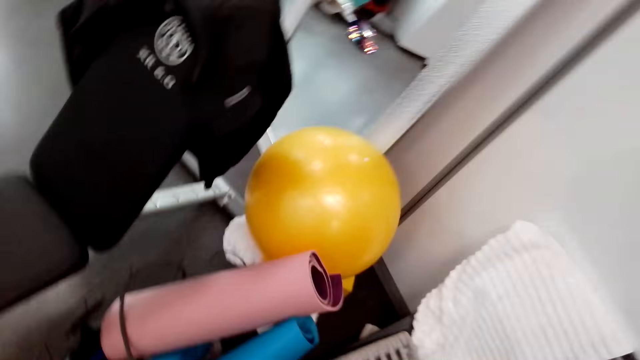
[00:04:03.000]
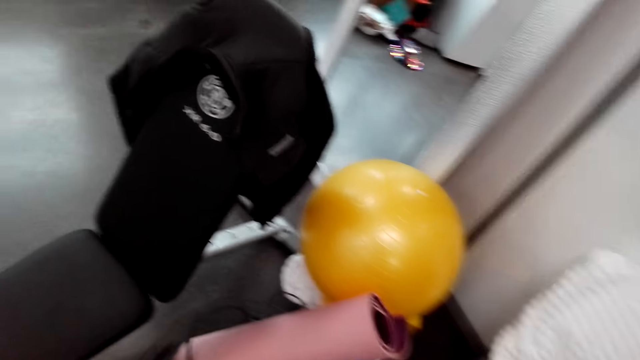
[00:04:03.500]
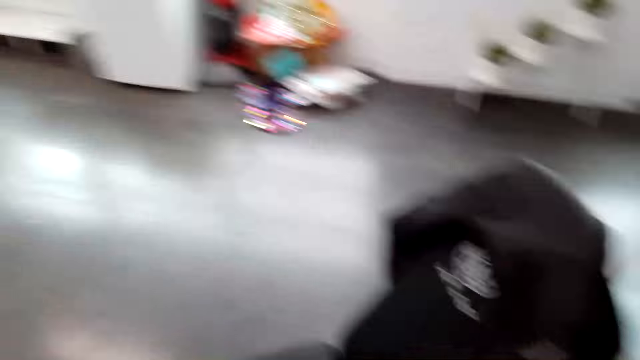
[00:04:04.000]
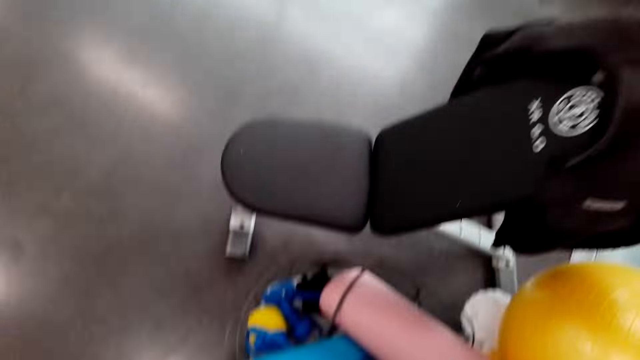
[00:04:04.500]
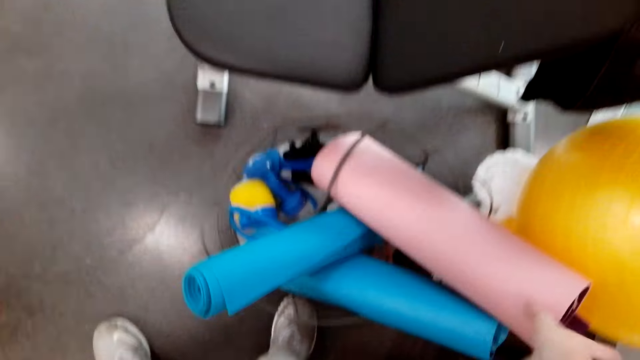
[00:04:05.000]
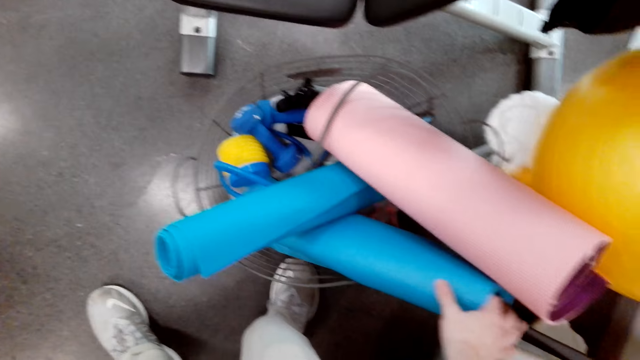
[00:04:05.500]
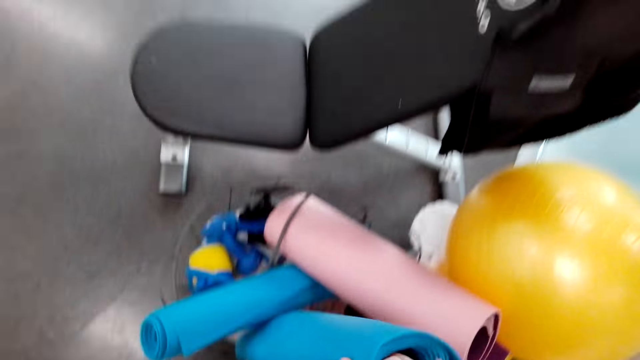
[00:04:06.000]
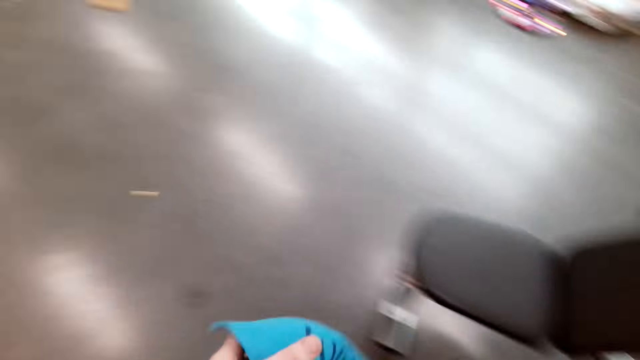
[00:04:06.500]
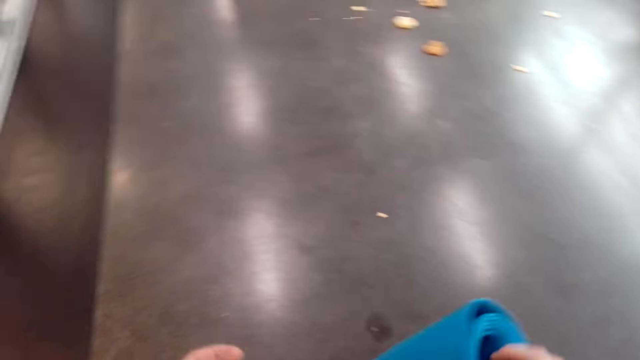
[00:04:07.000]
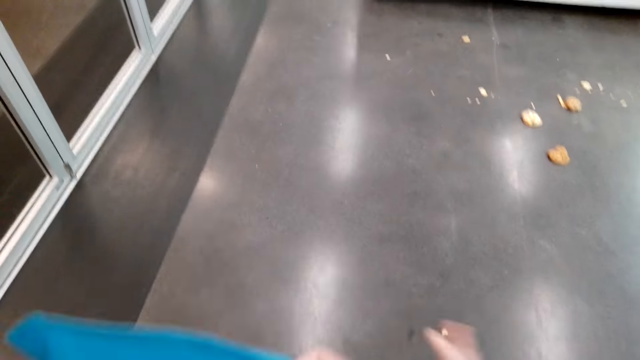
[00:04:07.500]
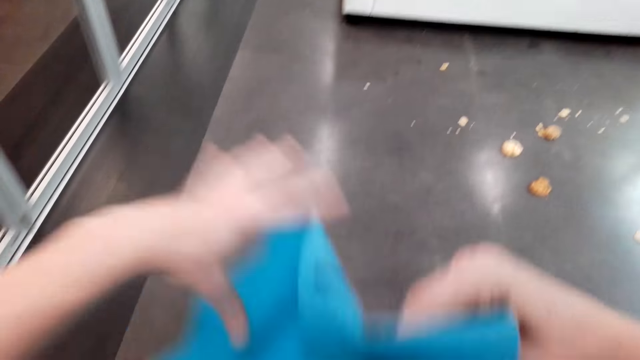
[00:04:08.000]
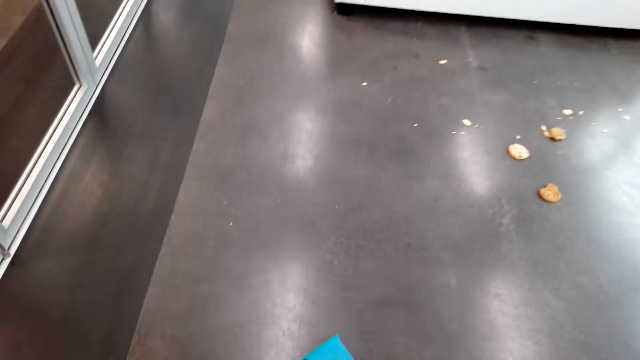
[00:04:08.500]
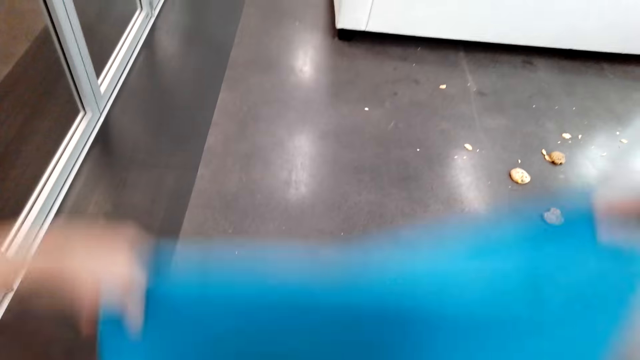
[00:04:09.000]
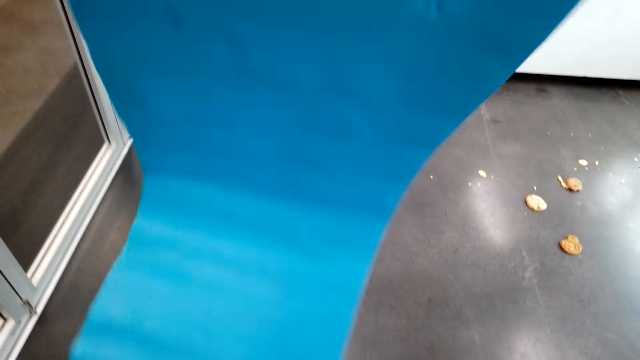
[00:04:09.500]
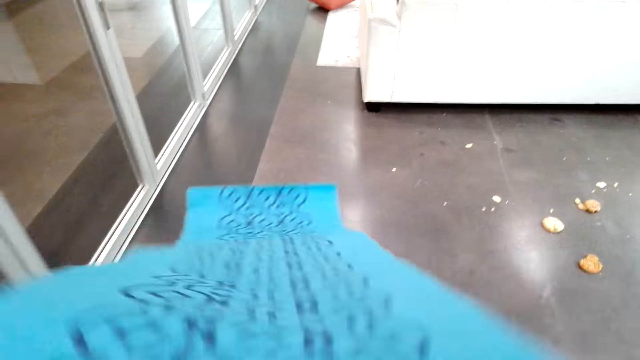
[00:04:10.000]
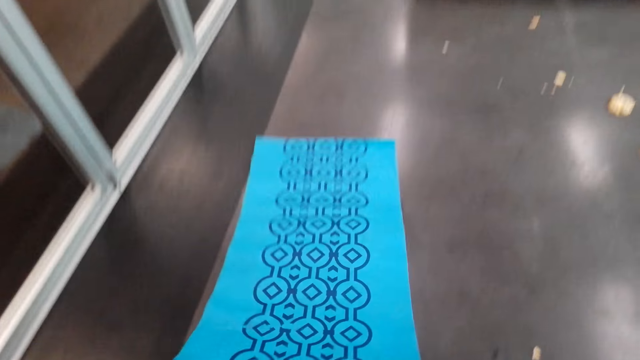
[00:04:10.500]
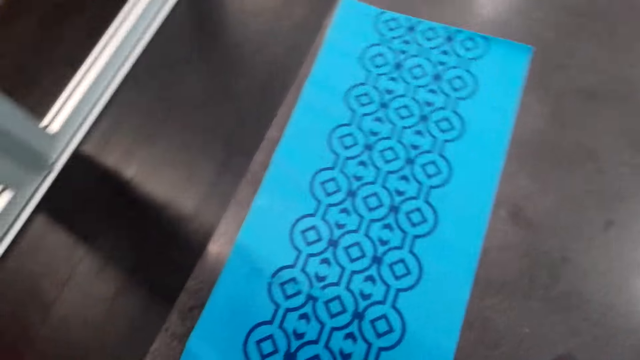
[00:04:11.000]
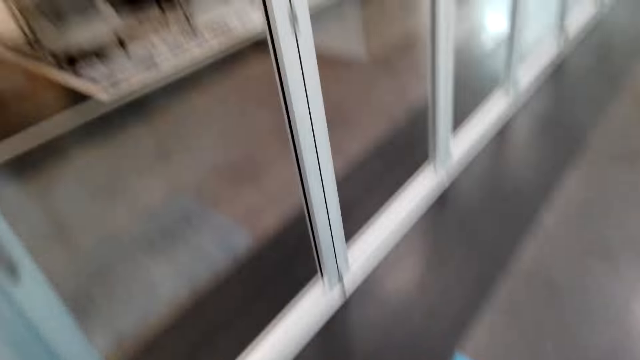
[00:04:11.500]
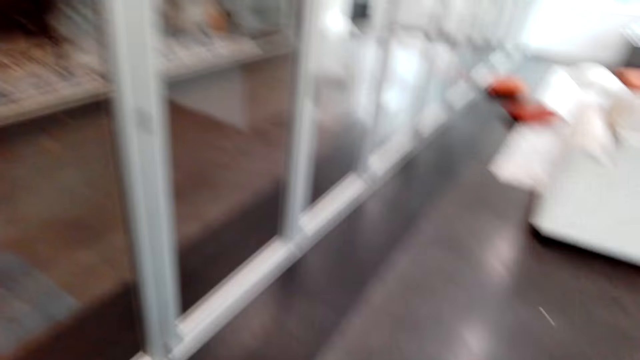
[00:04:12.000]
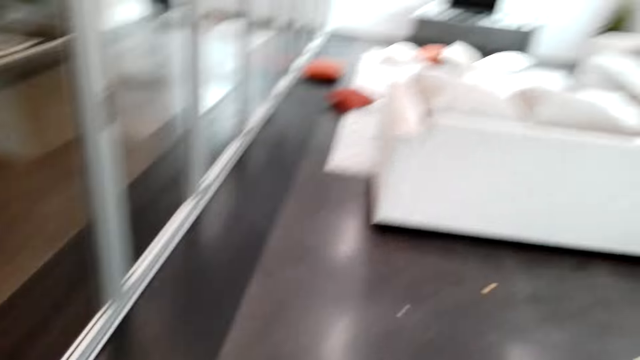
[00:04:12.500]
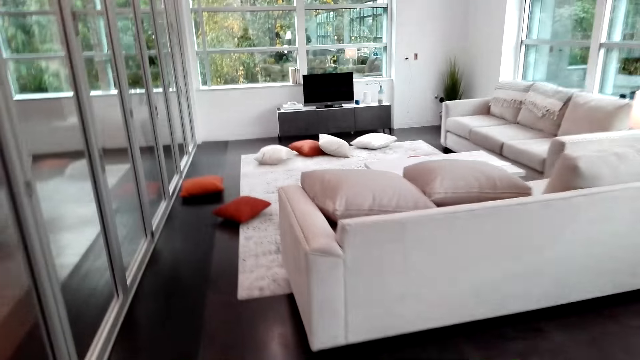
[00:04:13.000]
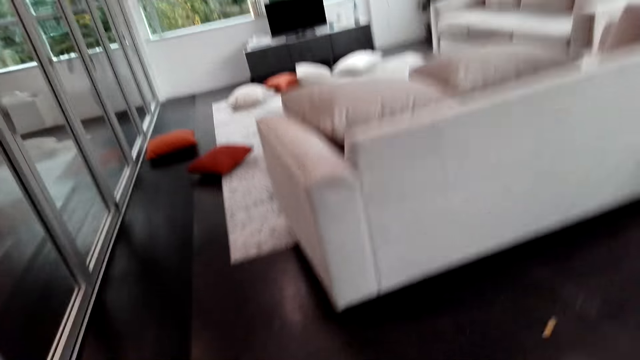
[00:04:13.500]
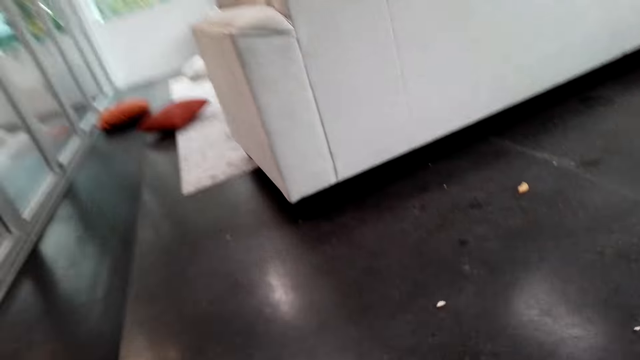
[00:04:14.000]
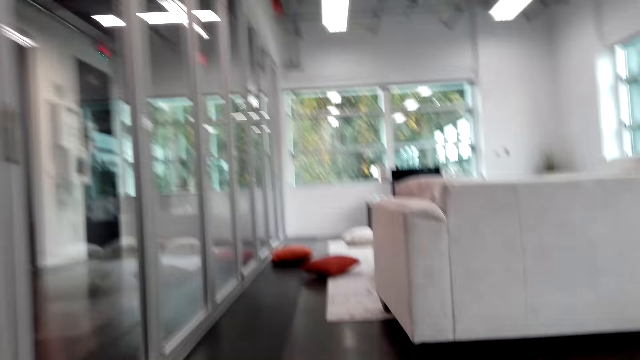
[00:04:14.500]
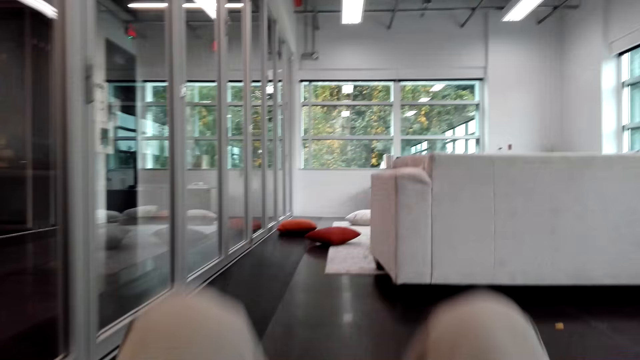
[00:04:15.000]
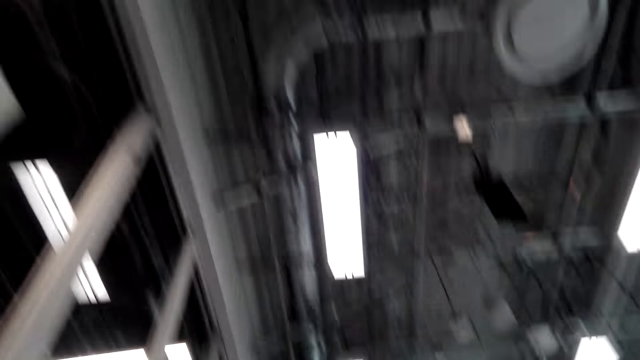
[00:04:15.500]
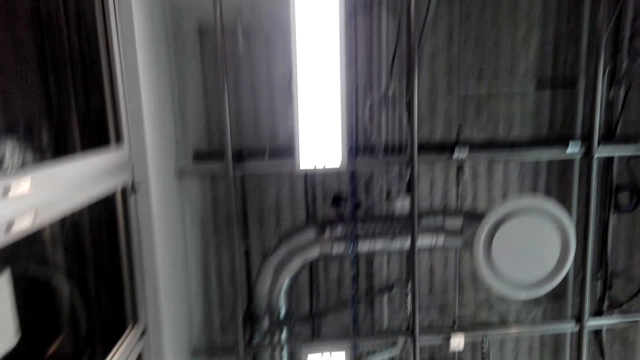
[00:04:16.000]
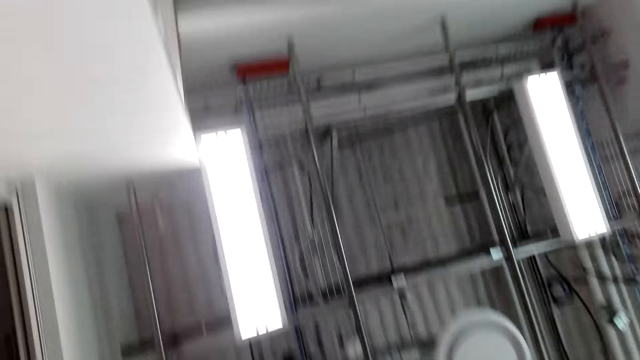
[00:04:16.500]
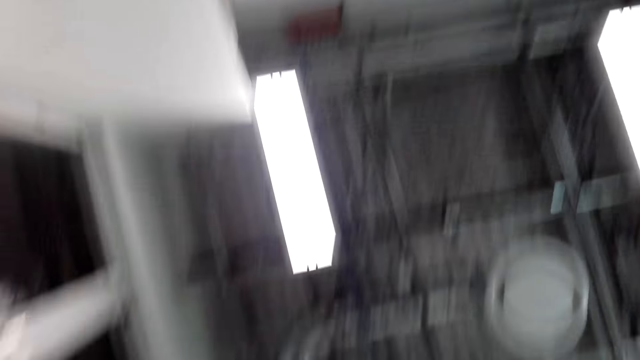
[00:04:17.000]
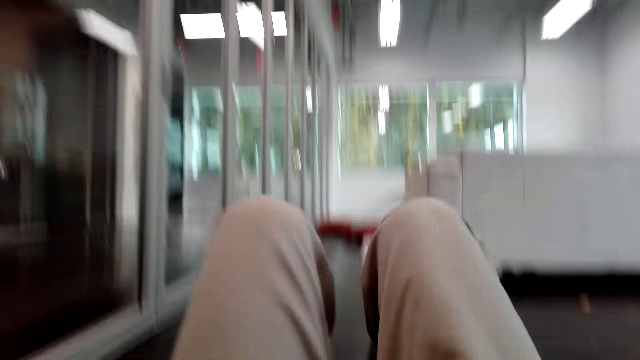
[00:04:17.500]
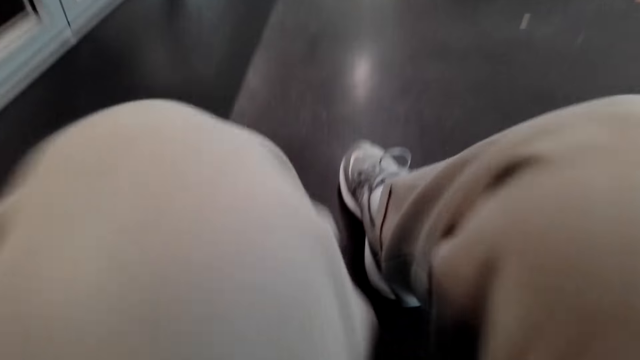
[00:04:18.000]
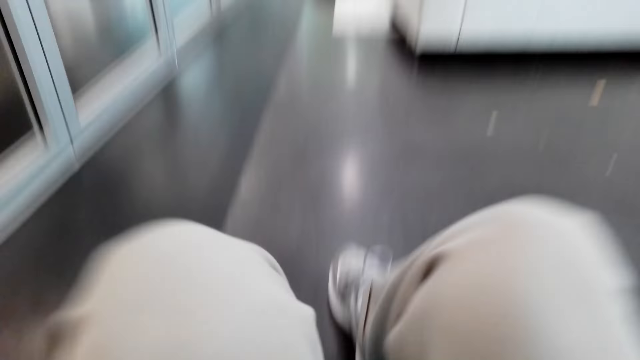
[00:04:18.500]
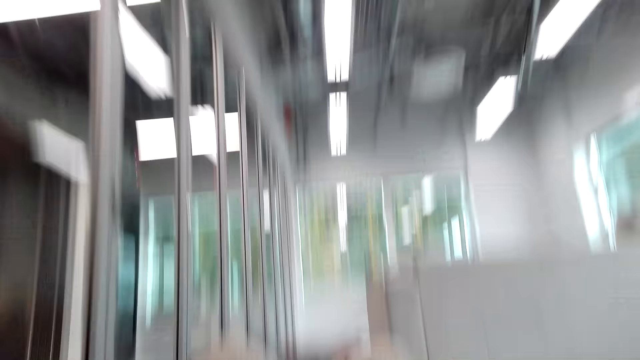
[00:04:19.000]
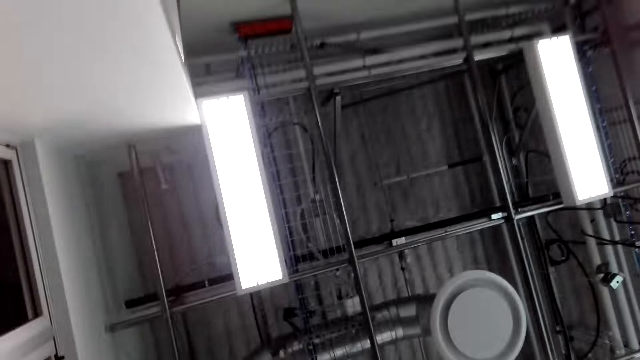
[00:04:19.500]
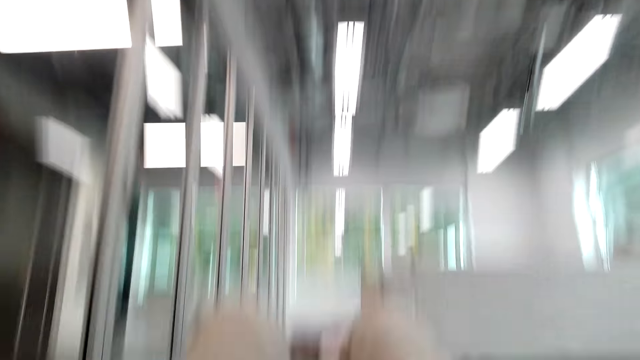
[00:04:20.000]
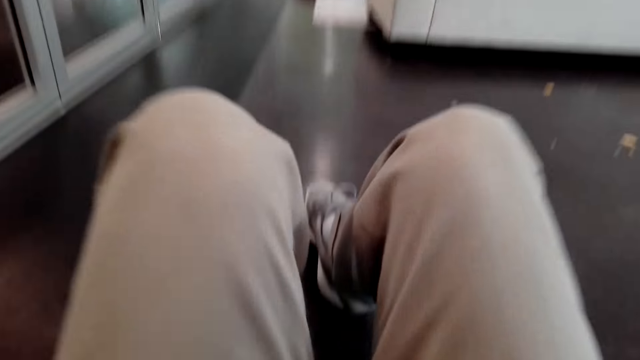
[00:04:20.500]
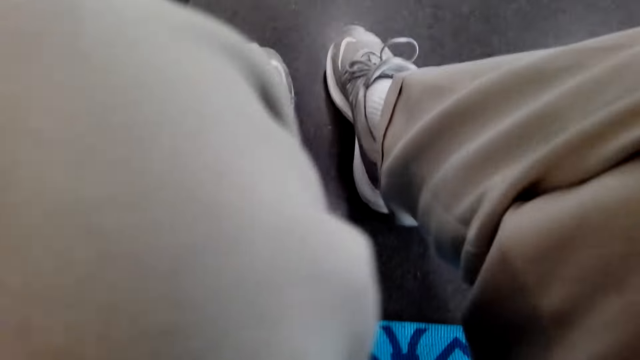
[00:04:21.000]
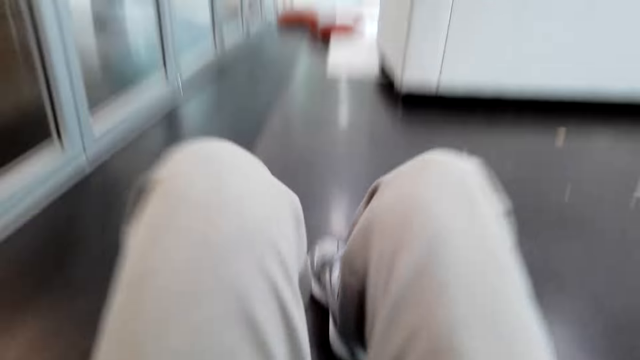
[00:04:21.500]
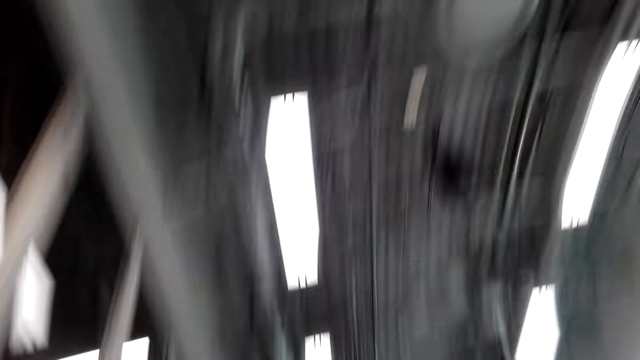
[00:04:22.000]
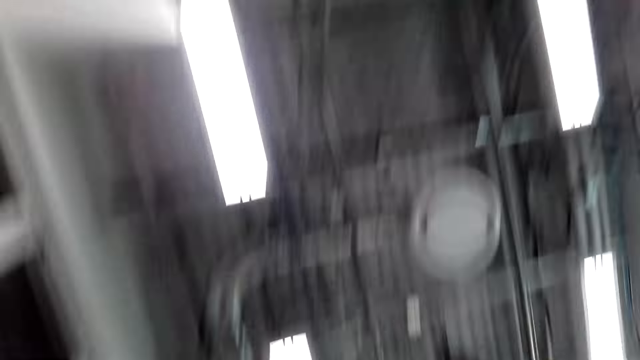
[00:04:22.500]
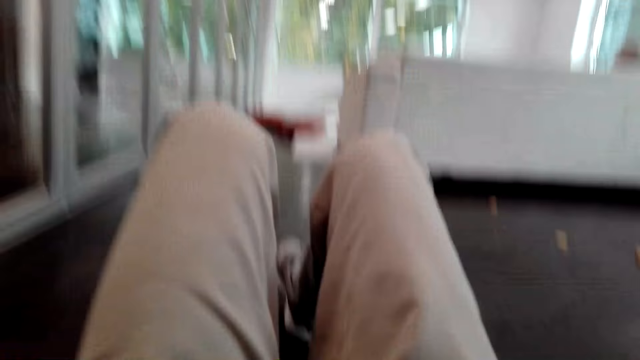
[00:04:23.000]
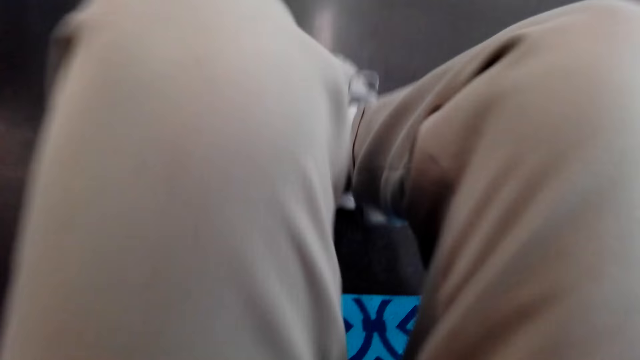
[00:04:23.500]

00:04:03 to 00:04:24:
The camera wearer picks up a training mat. They spread the training mat on the floor. They lie on the mat facing up. They do the back push-ups.
